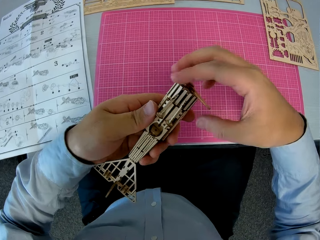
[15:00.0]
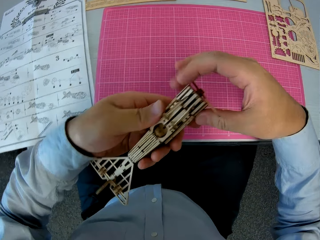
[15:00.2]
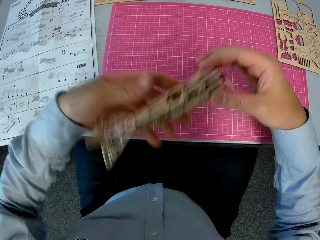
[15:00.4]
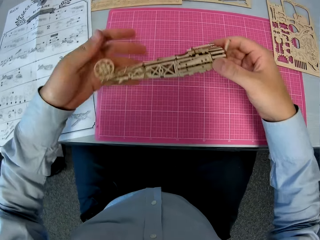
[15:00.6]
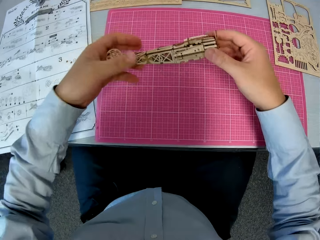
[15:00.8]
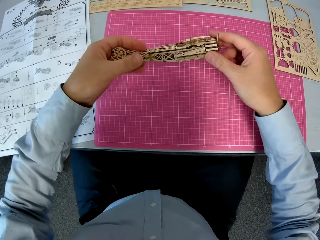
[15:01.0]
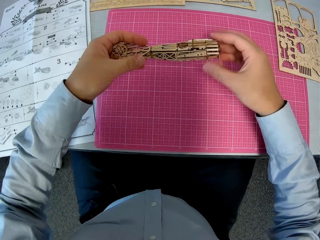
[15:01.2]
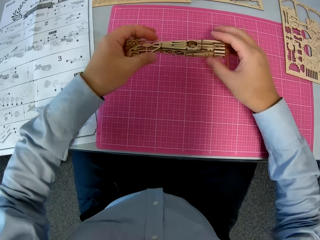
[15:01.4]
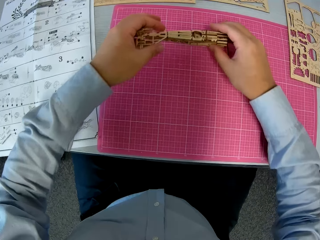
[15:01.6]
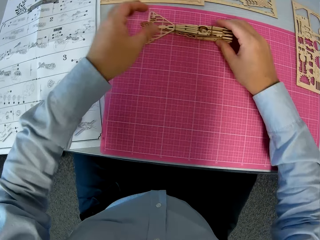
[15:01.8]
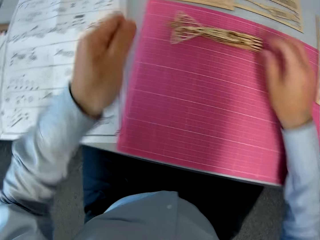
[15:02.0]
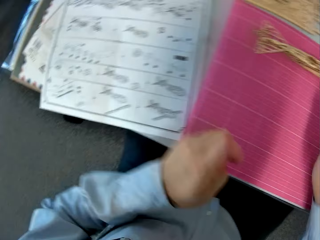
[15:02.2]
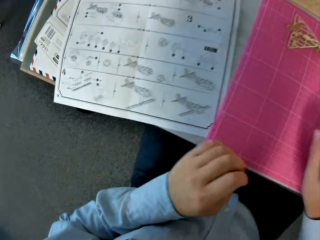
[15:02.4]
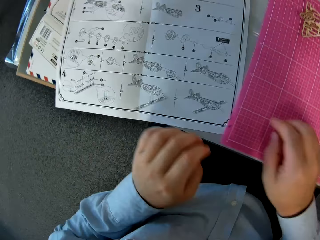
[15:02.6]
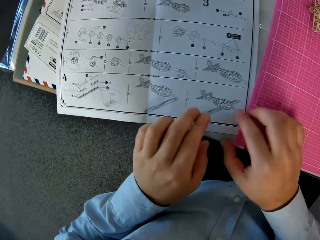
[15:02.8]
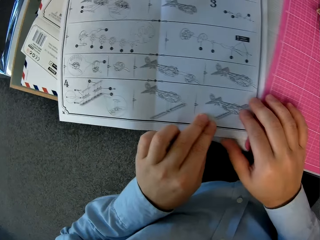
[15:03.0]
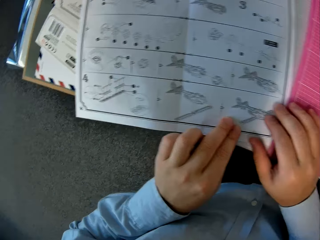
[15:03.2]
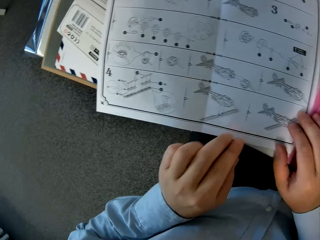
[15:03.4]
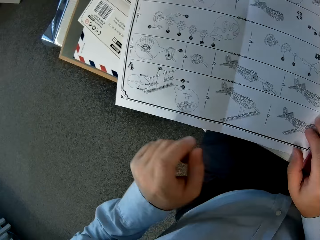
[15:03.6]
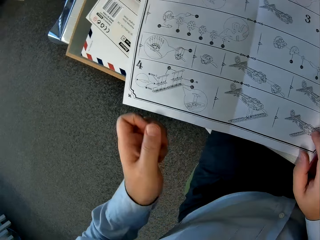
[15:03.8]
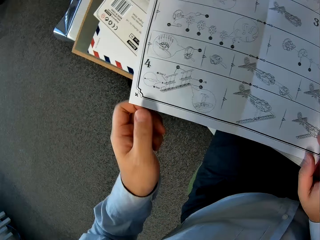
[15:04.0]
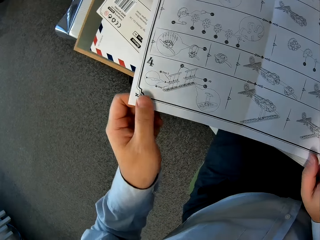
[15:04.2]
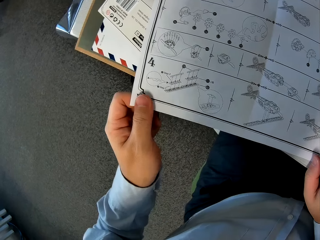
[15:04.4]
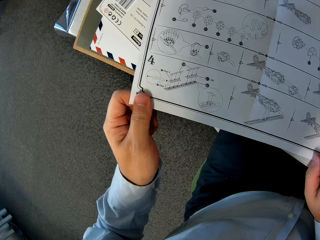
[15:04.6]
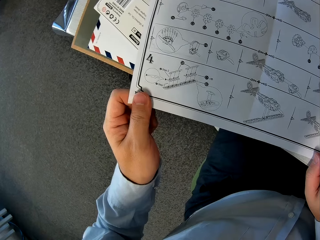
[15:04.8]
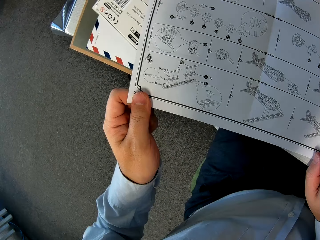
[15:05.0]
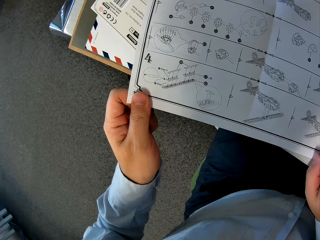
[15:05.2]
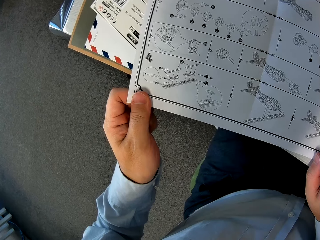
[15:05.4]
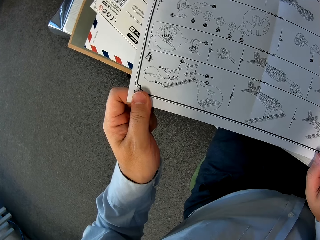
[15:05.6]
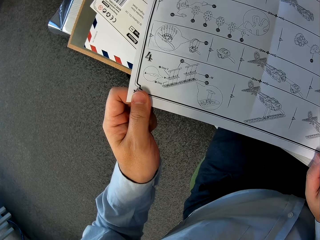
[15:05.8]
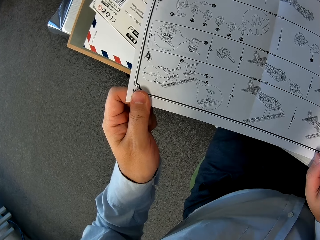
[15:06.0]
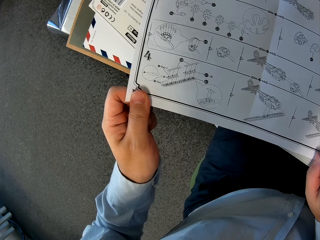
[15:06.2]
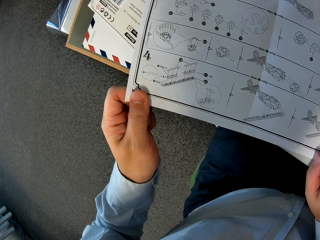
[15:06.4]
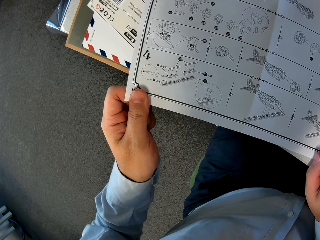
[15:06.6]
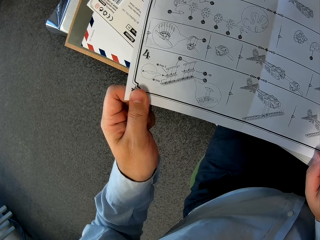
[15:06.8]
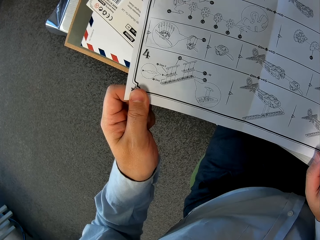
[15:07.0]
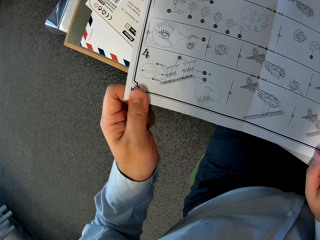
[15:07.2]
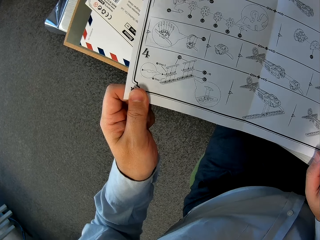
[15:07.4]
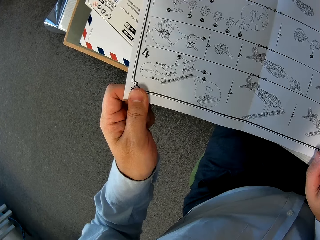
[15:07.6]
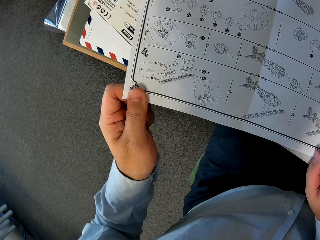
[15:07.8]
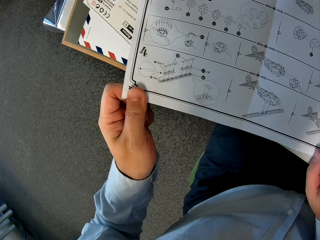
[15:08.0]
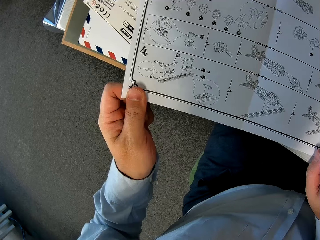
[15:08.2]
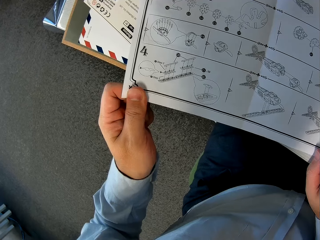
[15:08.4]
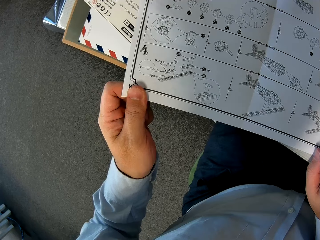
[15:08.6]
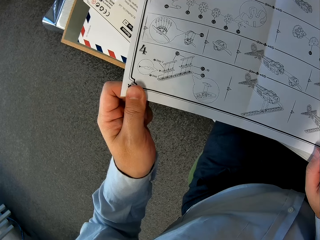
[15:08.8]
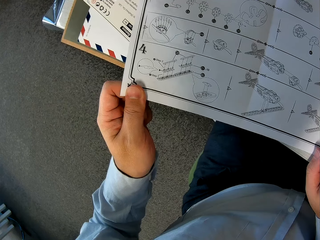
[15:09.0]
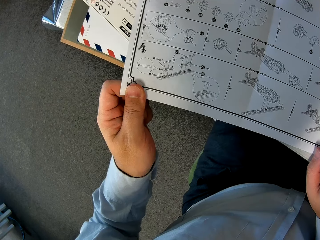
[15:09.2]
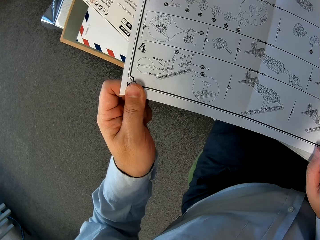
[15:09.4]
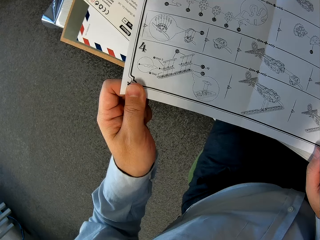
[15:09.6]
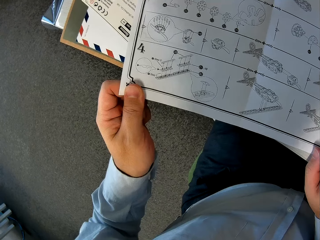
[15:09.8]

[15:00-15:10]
The camera wearer places the assembled wooden pieces on the cutting sheet. He glances at the instruction manual on the table. He places his hands on the instruction manual.

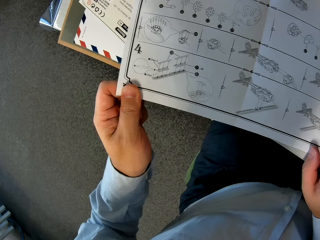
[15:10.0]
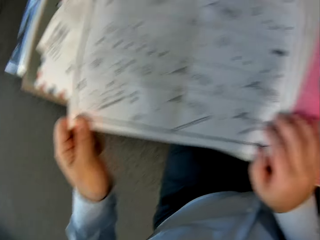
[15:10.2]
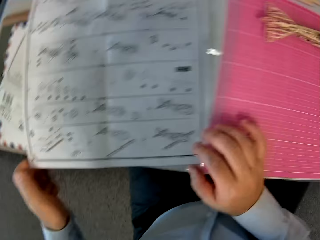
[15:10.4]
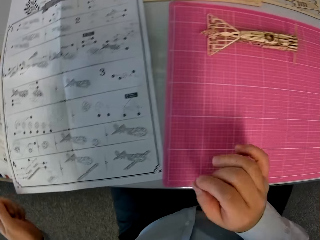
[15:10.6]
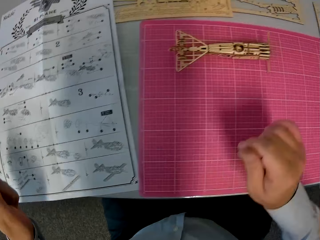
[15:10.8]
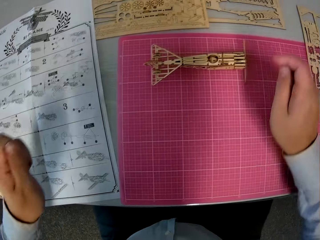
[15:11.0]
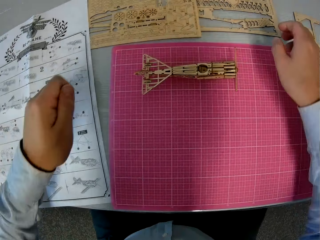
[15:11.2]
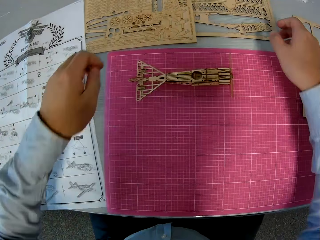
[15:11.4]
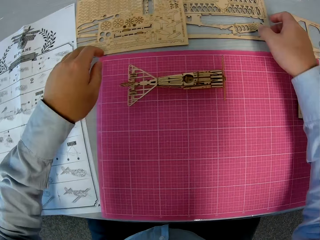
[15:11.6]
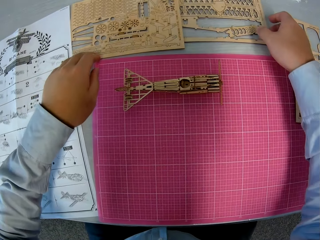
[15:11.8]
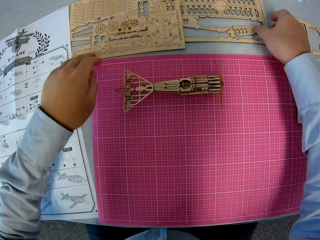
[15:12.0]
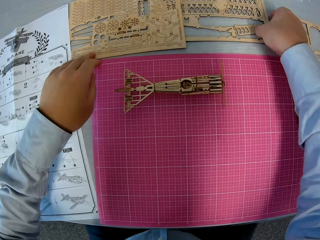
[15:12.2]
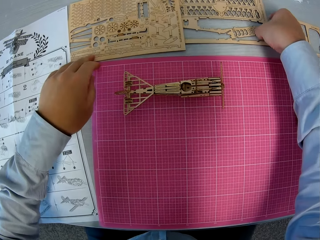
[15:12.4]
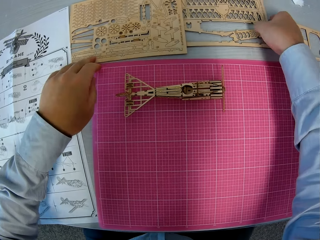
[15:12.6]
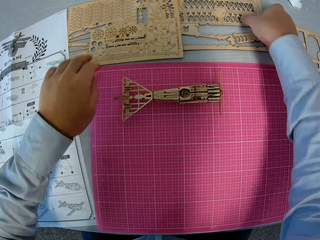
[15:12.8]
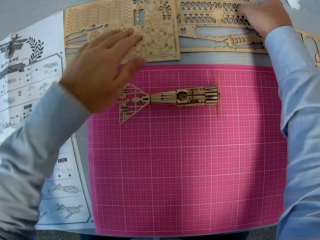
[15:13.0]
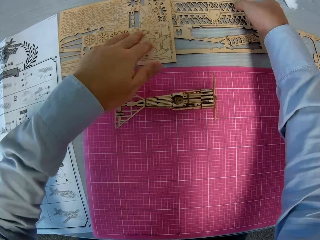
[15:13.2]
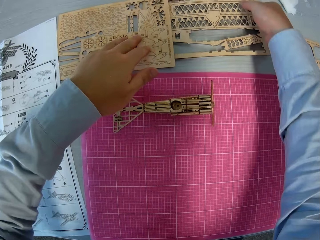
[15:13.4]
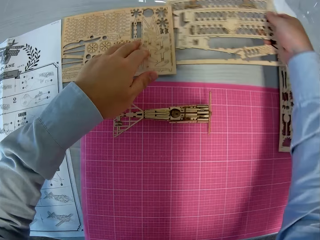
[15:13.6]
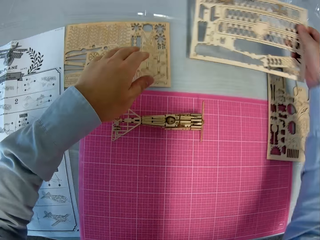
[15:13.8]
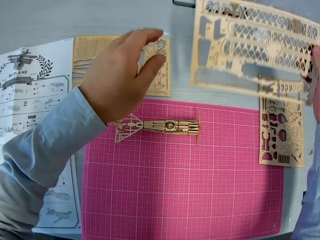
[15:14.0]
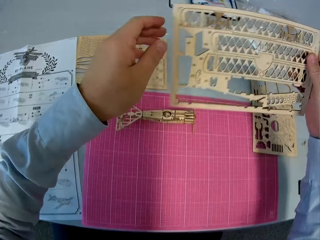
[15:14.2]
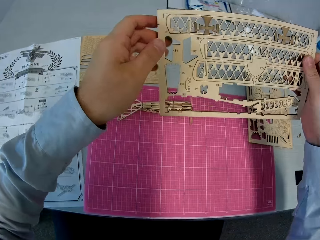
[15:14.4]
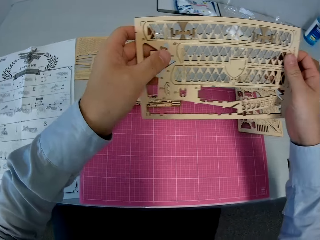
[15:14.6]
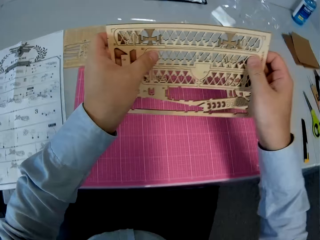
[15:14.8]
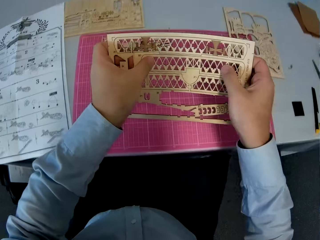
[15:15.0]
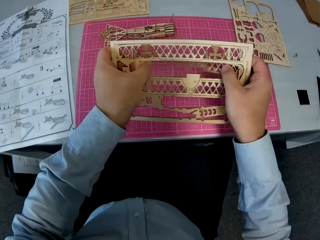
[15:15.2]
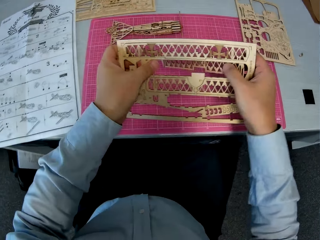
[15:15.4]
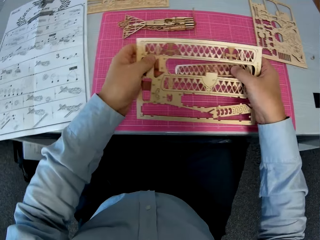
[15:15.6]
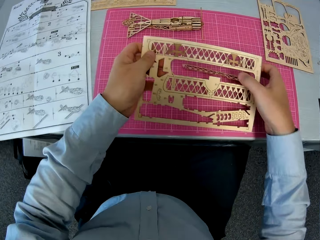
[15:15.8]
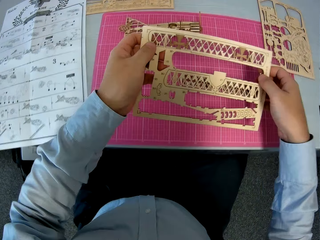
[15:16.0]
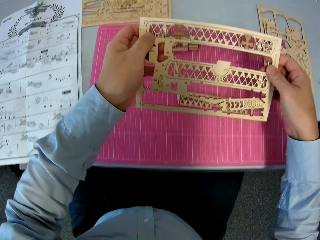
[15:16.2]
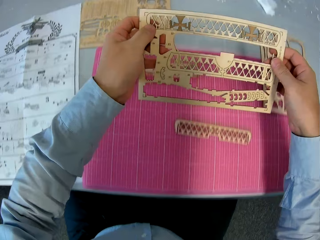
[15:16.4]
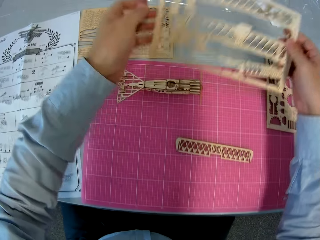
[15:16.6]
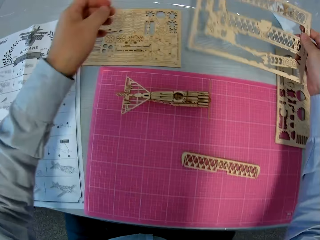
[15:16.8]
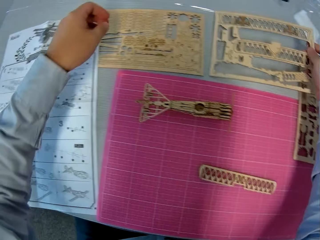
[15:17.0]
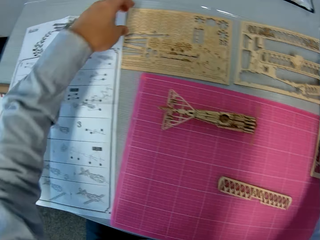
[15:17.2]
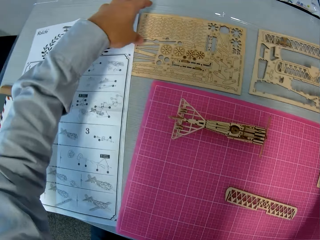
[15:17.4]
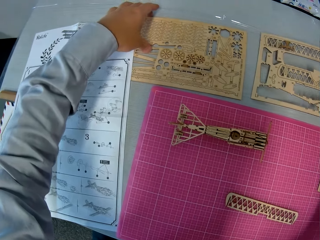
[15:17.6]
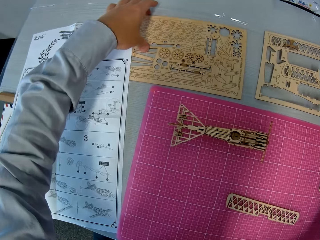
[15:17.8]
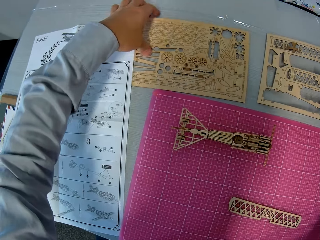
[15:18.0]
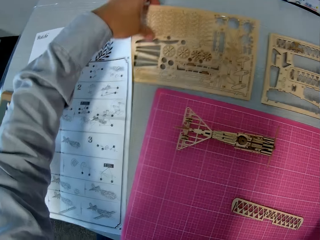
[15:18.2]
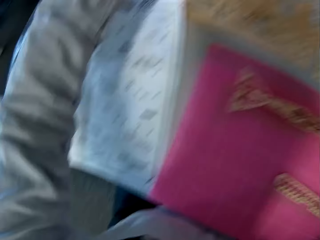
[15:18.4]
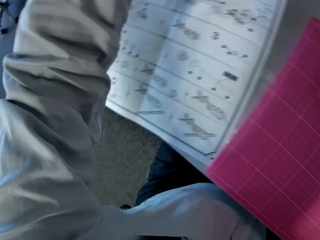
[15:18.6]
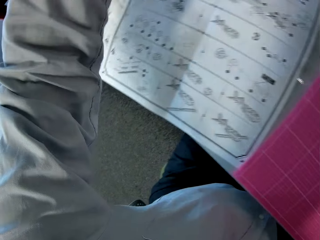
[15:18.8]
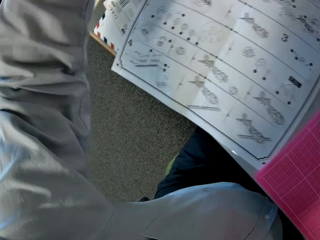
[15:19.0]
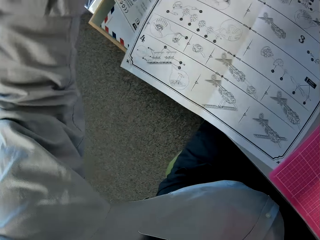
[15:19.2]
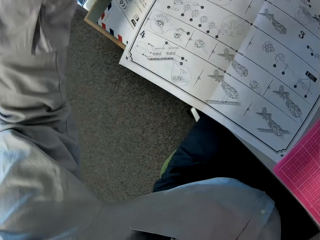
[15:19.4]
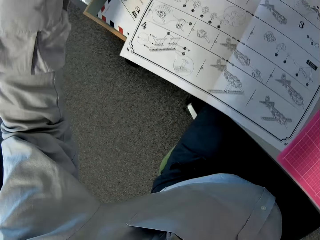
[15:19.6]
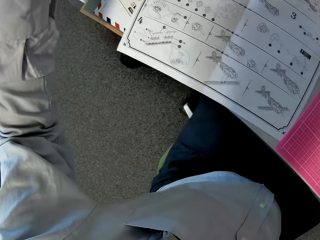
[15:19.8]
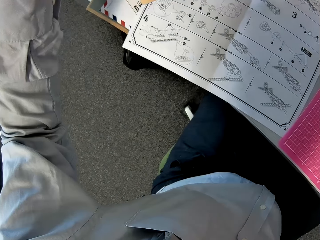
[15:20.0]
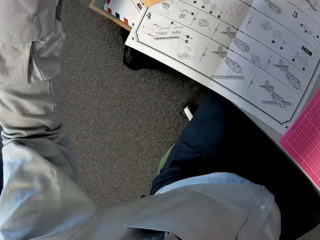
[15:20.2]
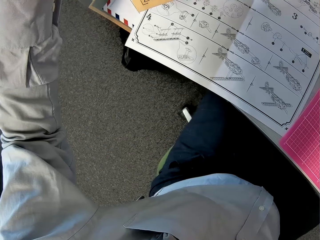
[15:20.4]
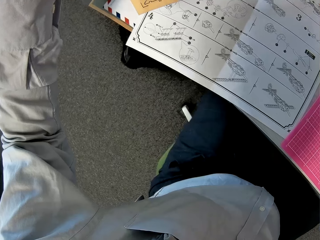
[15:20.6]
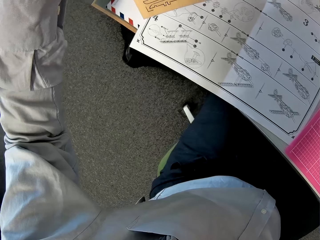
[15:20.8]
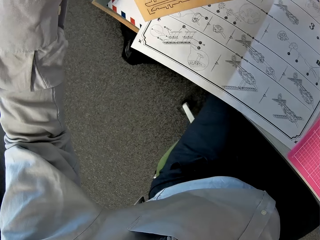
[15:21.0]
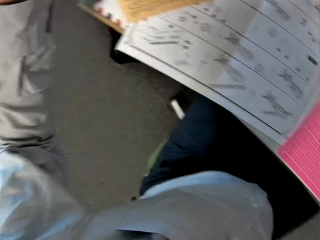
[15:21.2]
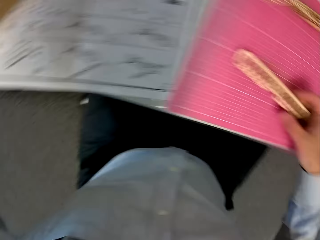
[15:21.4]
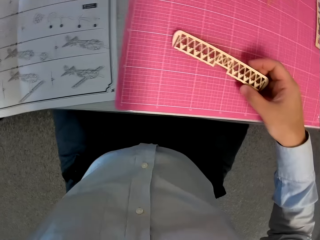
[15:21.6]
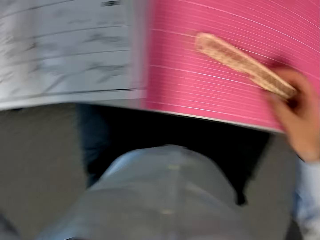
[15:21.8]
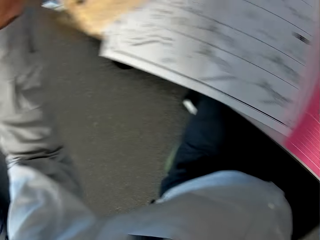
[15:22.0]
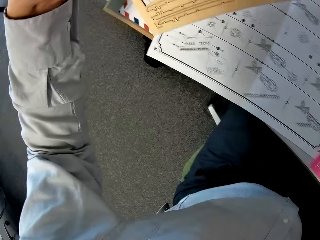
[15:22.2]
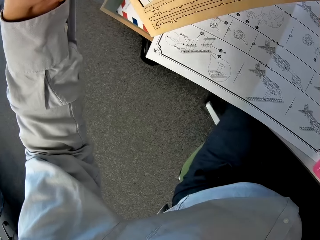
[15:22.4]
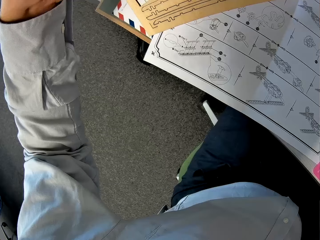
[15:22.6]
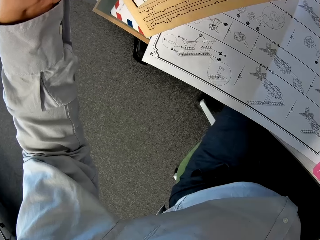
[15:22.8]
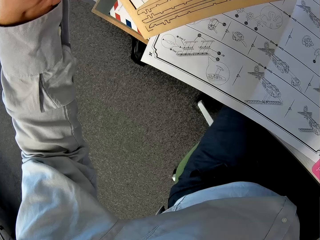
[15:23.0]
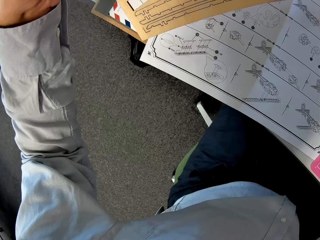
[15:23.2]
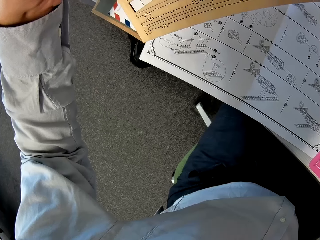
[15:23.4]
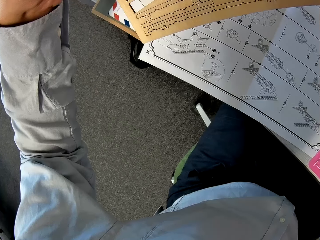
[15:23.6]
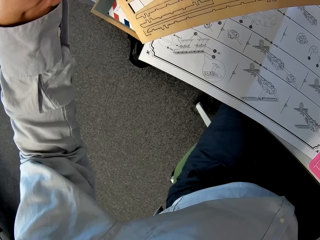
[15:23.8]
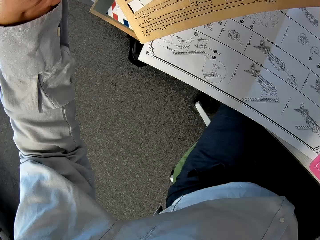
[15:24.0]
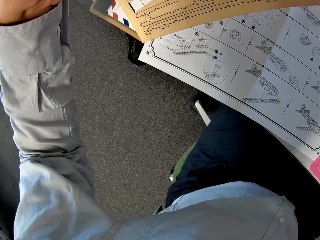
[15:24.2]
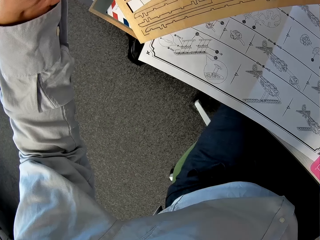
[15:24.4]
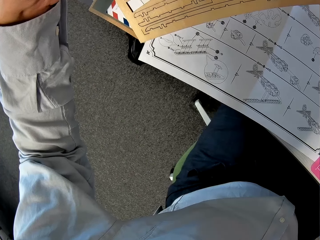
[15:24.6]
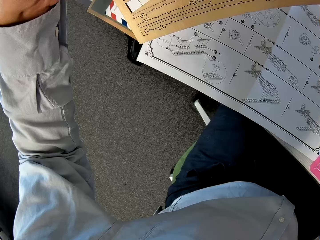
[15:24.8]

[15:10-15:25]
The camera wearer picks up a wooden sheet before the cutting sheet on the table. They put something on the table. They detach a wooden piece from the wooden sheet. They put the part of the airplane model on the table. They place the wooden sheet on the table. They pick up another wooden sheet from the table beside the instruction manual. They glance at the instruction manual on the table. They touch part of the airplane model. They look at the manual.
